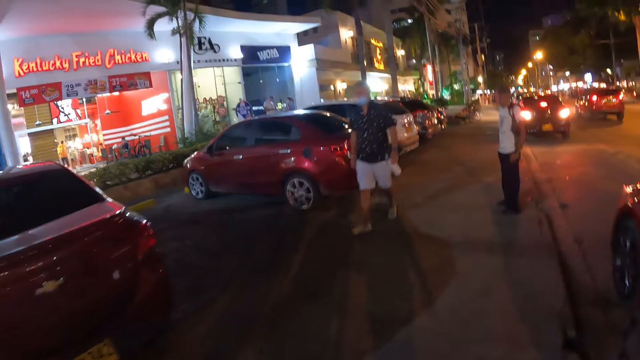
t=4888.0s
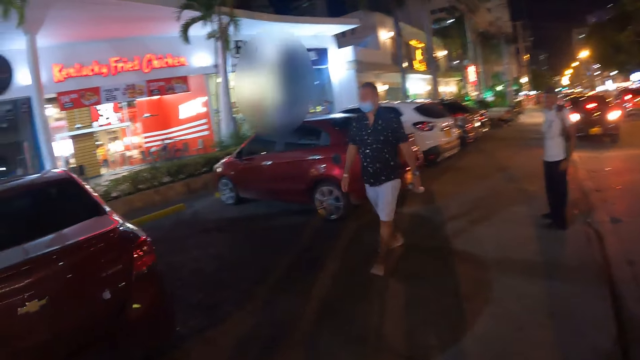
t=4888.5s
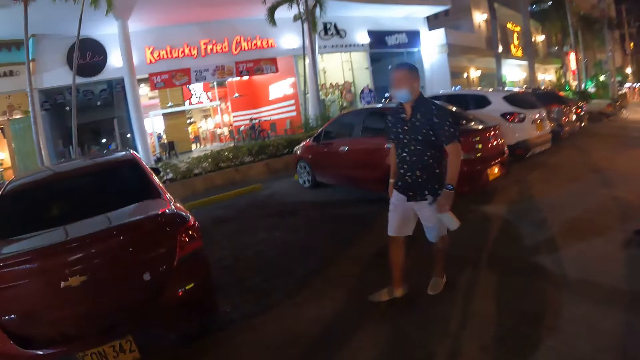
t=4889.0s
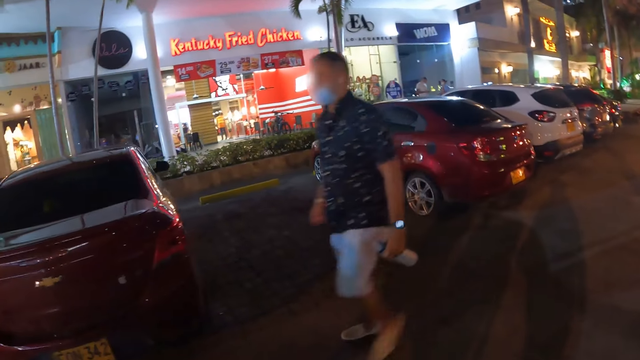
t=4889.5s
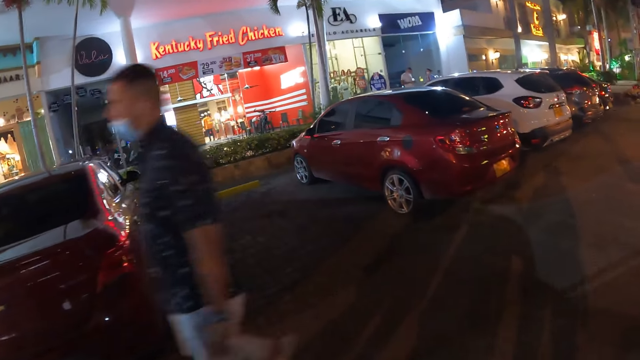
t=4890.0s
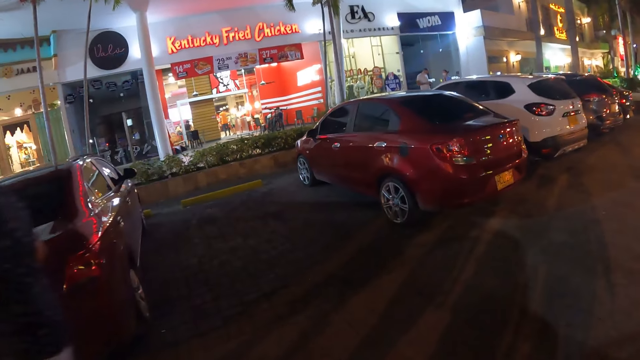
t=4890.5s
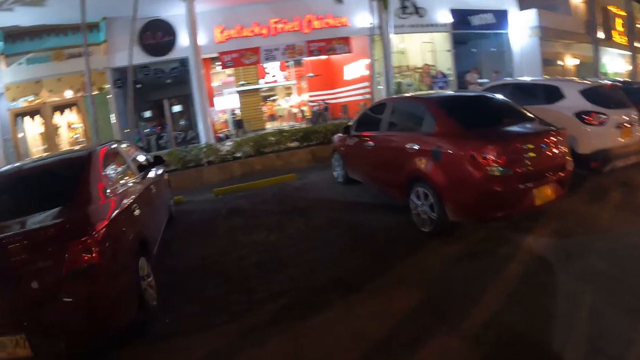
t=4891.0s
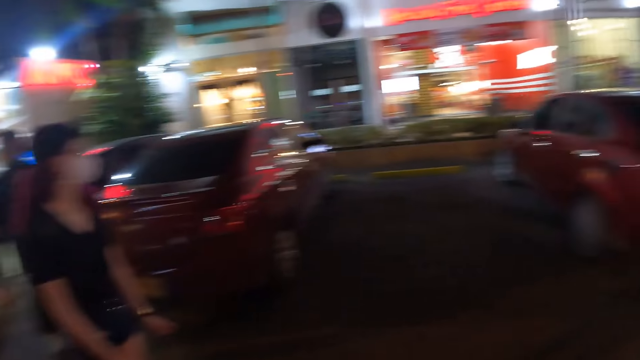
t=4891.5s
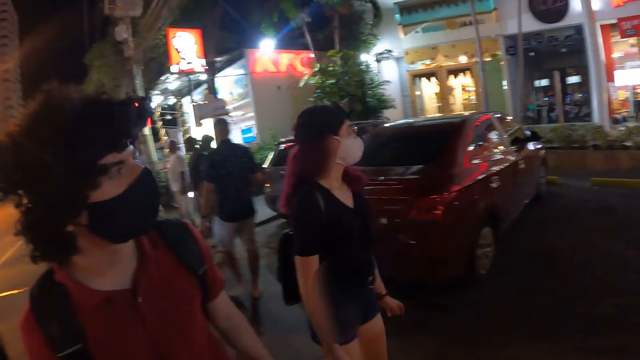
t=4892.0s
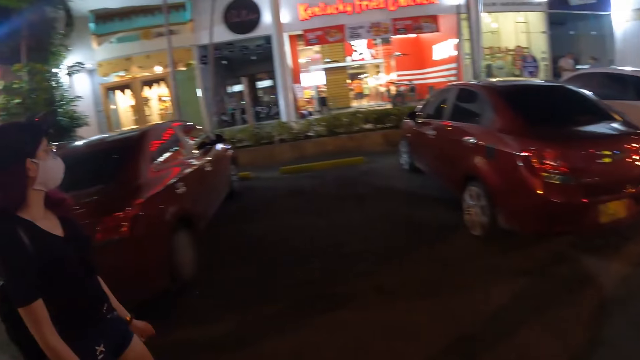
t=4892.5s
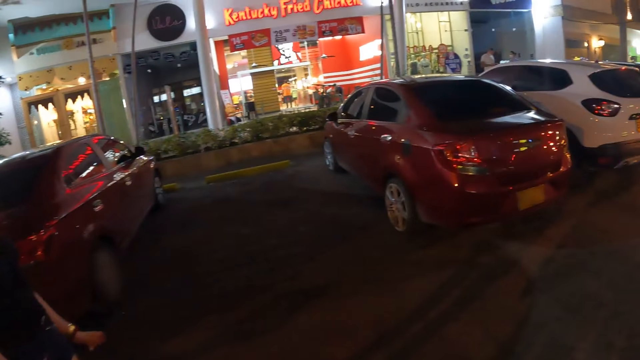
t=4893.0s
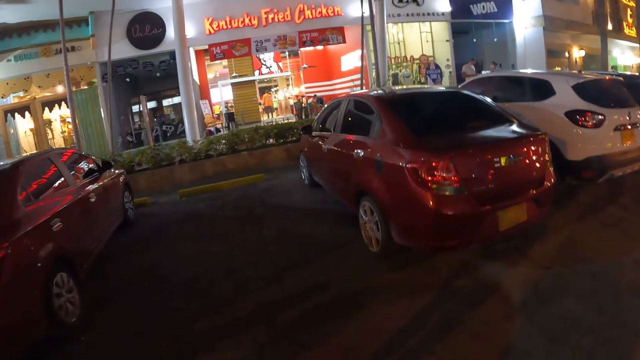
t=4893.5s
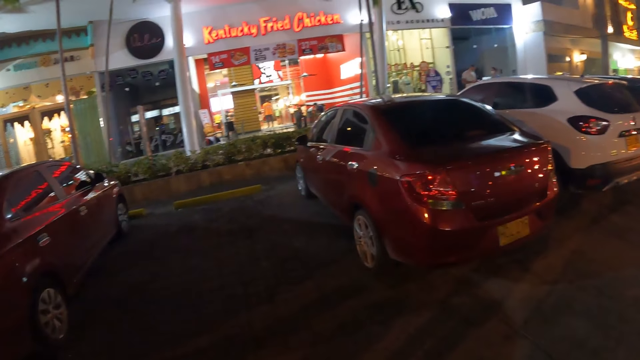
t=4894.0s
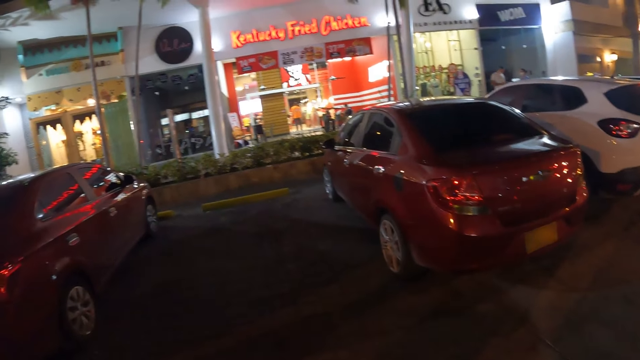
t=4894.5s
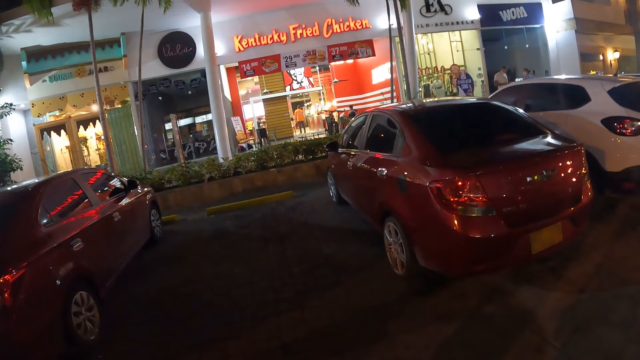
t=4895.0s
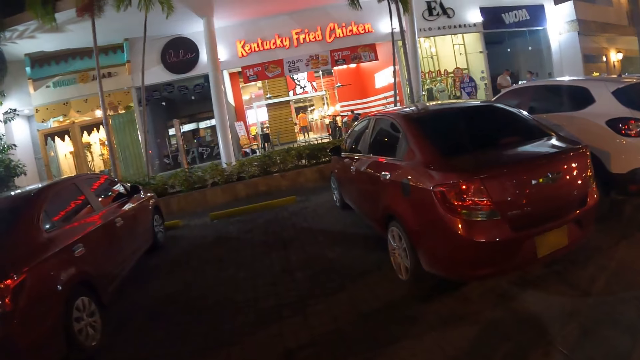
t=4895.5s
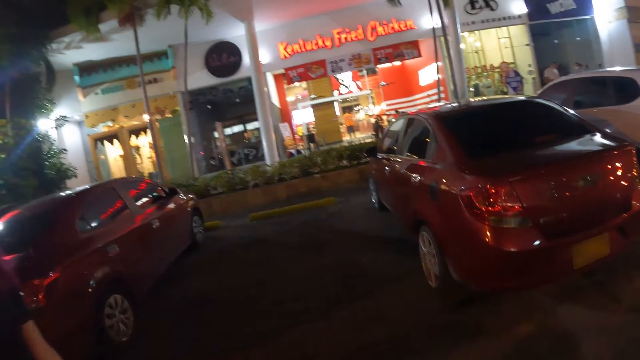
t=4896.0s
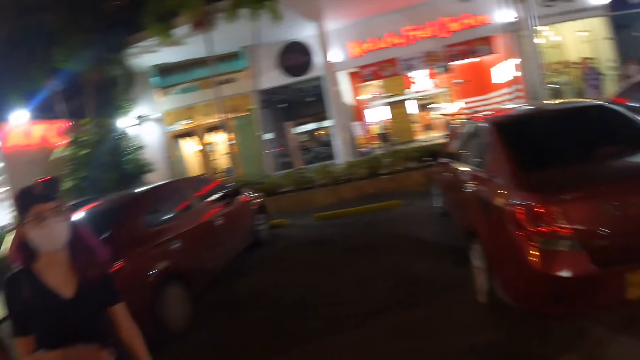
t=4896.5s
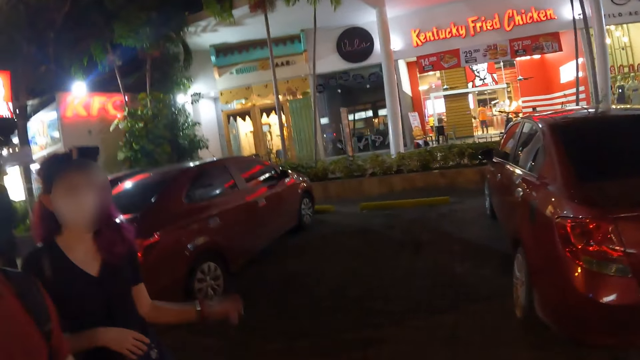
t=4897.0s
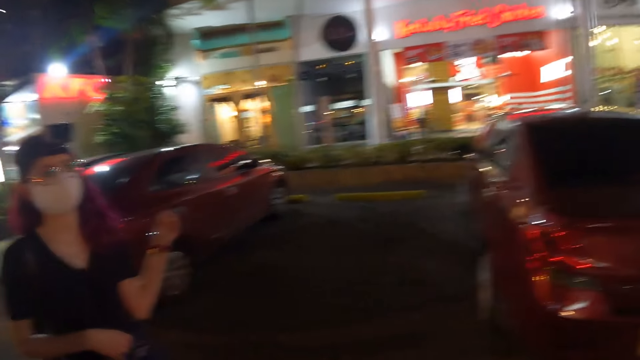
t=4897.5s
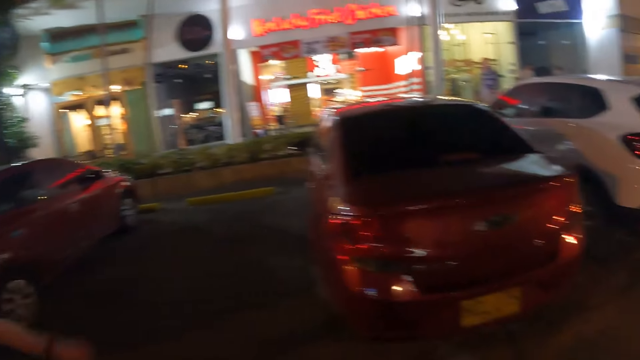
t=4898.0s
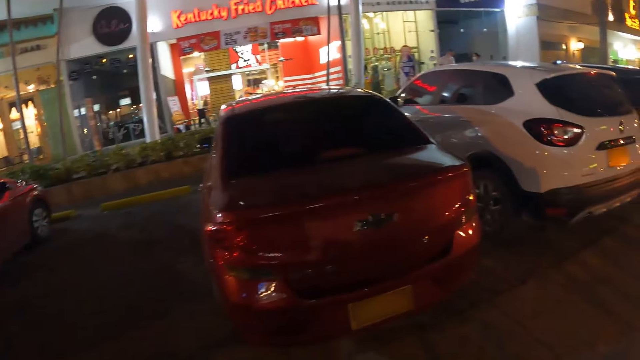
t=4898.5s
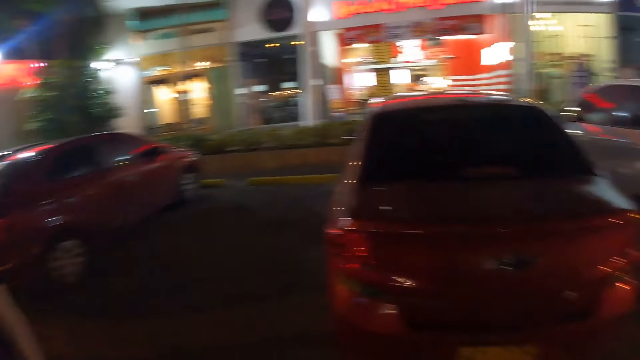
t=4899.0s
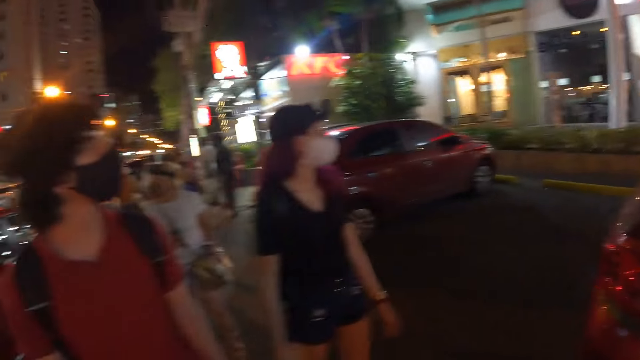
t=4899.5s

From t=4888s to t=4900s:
A man walks past the camera wearer. The camera wearer looks around the stores. A woman interacts with the camera wearer.

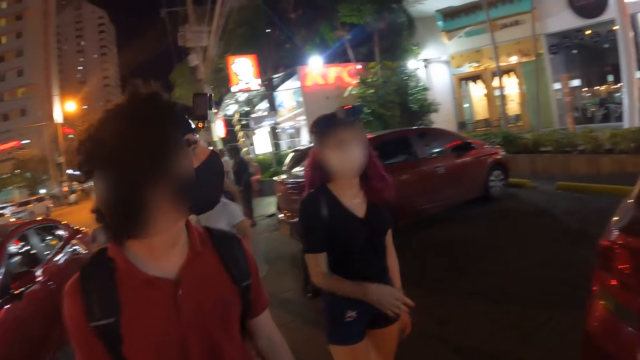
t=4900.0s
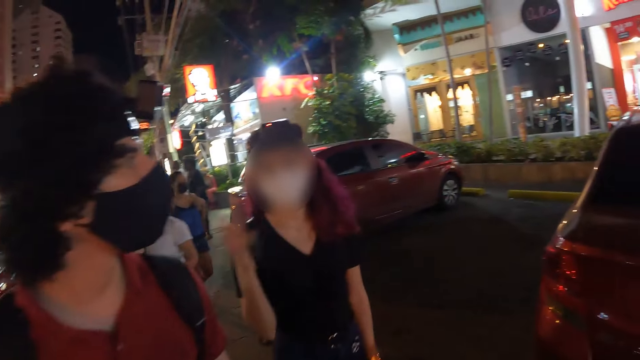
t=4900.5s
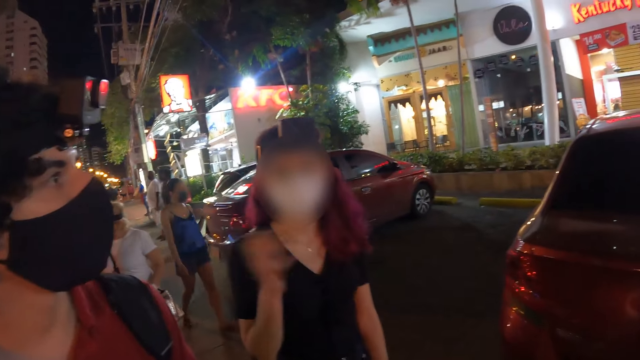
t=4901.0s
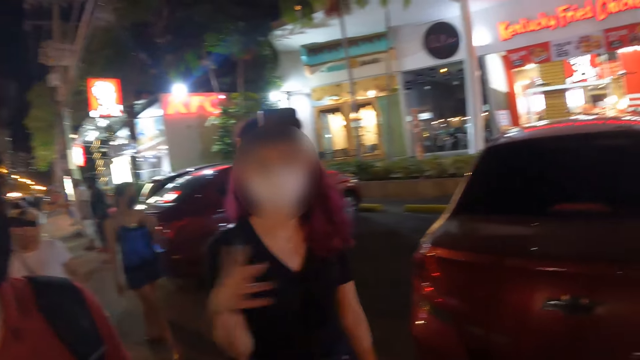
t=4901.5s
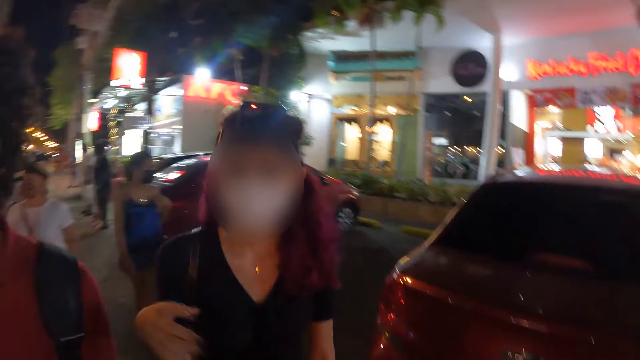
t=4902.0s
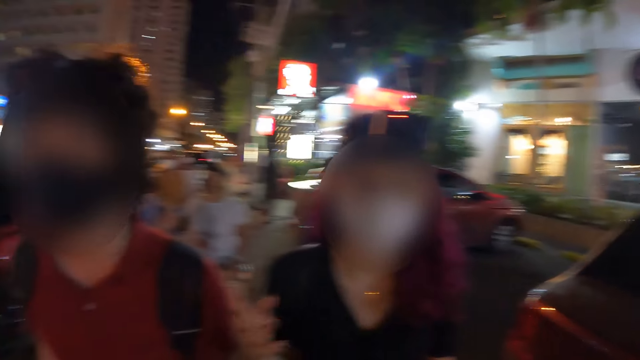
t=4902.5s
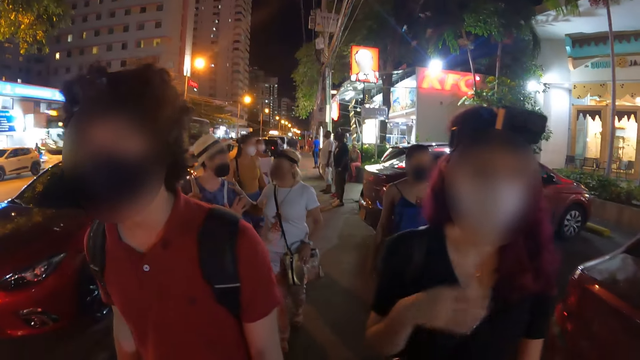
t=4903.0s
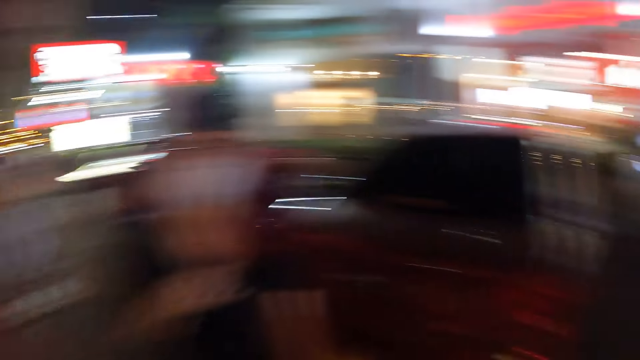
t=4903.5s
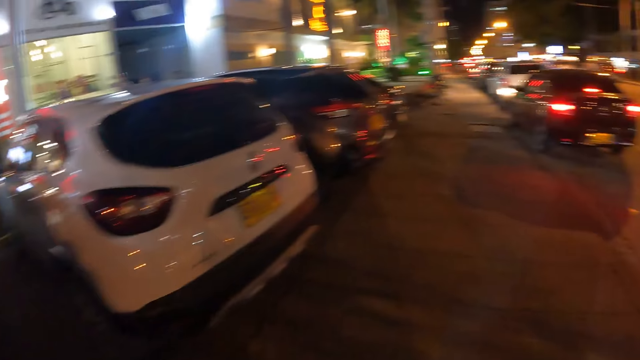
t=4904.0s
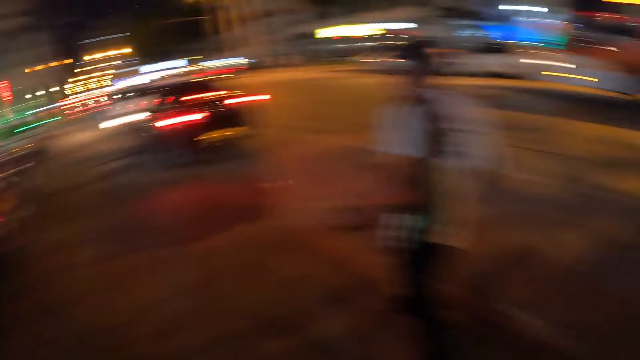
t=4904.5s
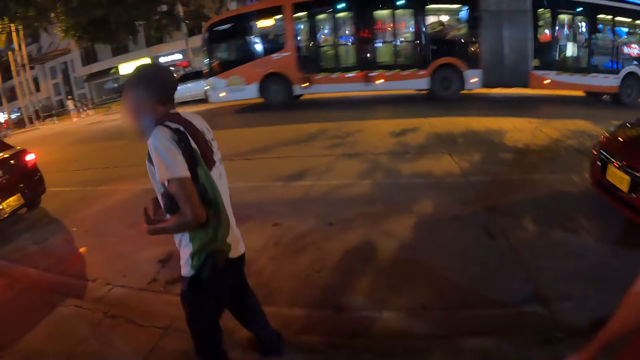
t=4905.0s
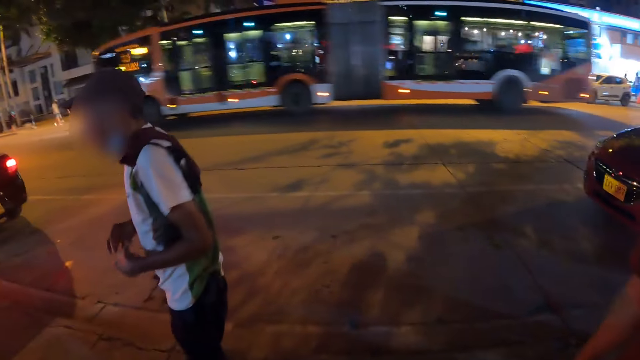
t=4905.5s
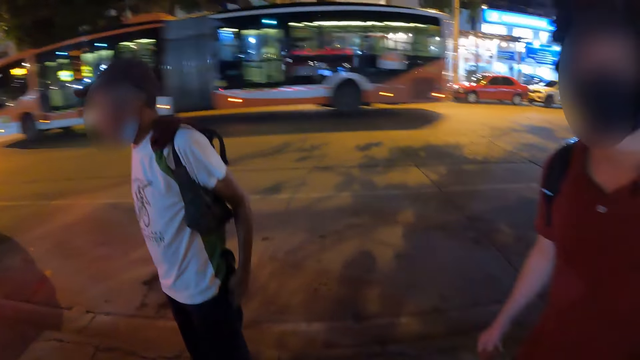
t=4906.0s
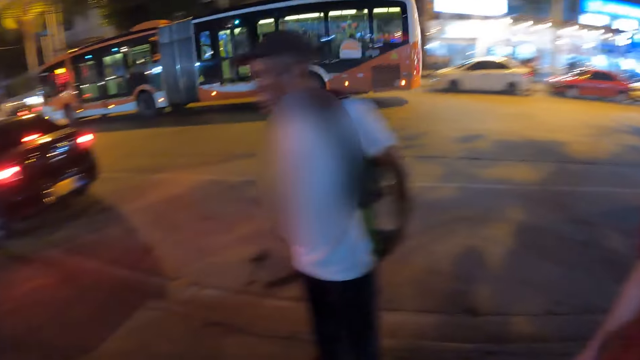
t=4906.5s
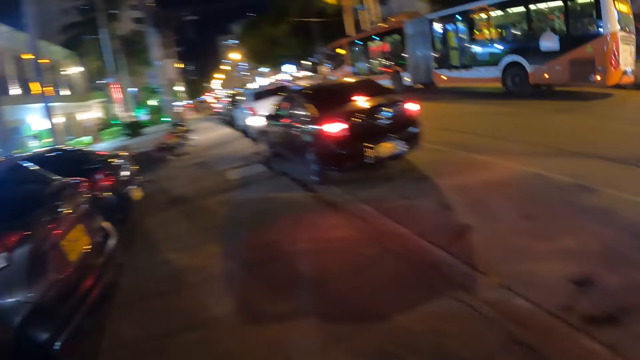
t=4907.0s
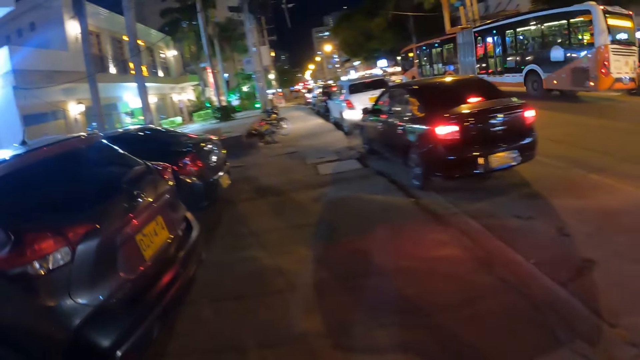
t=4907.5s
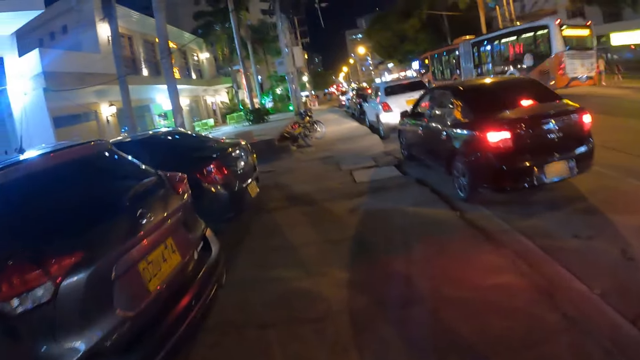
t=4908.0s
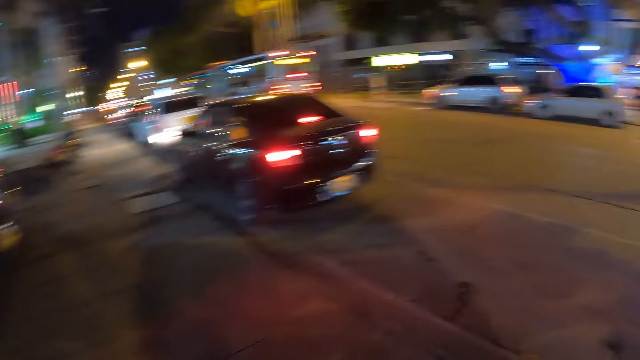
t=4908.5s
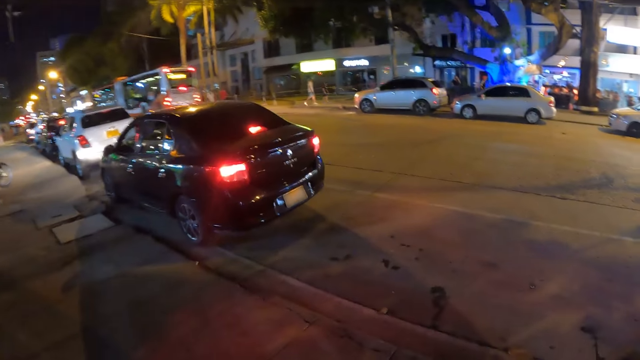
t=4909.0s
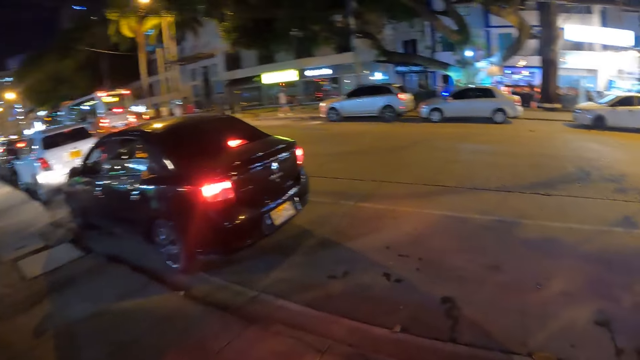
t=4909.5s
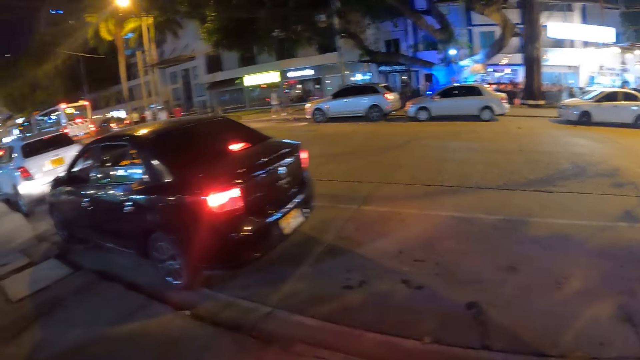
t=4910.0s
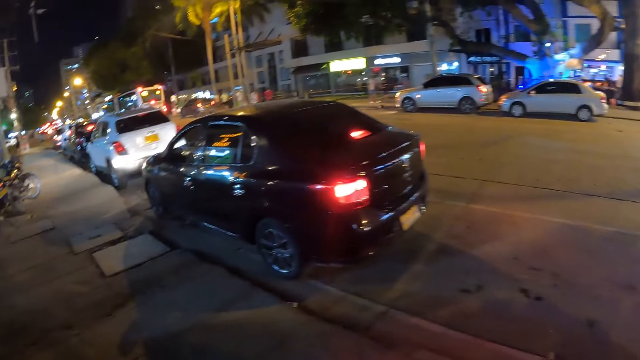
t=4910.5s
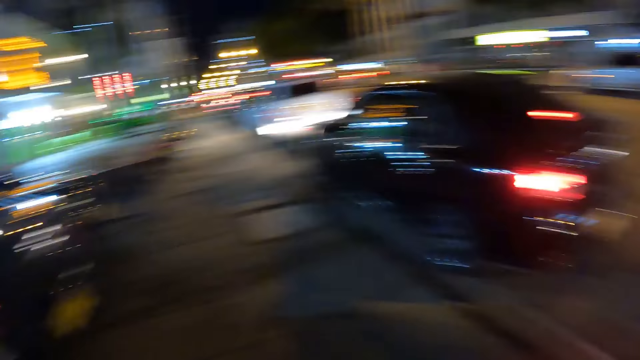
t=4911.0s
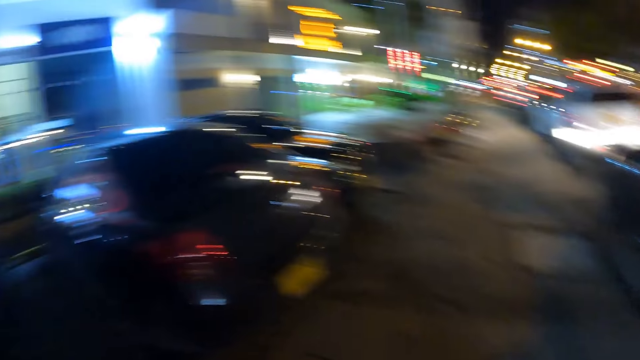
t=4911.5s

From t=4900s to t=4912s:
The woman interacts with the camera wearer. A man looks at the stores. The woman gestures her hand. She gestures her hand again. The camera wearer looks around the city. They walk along the path.
